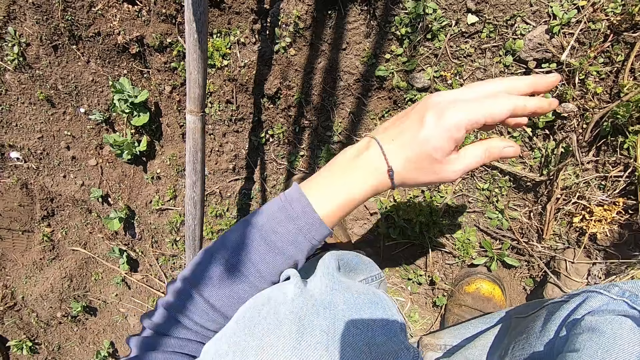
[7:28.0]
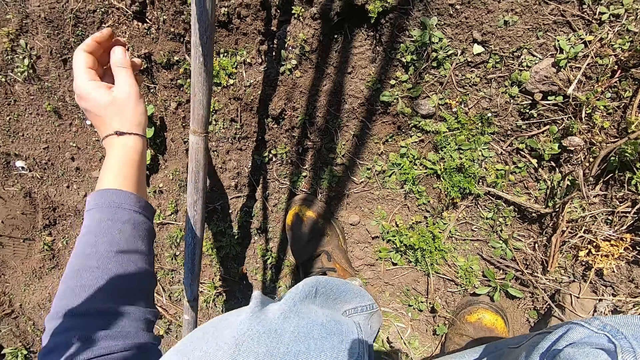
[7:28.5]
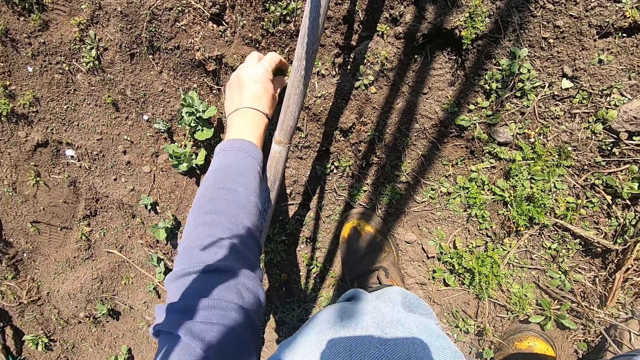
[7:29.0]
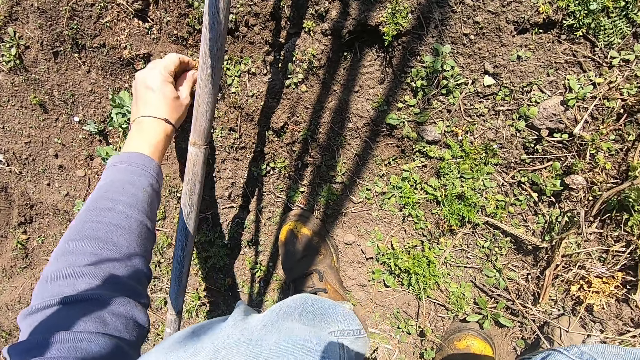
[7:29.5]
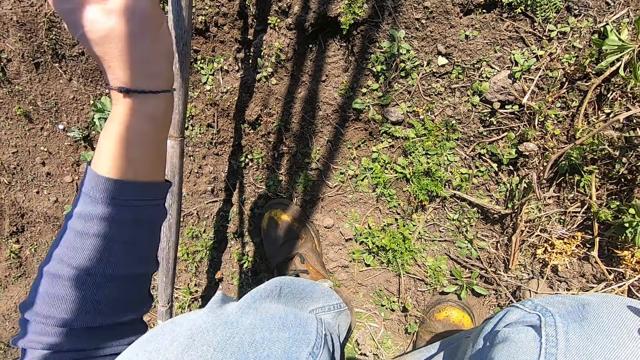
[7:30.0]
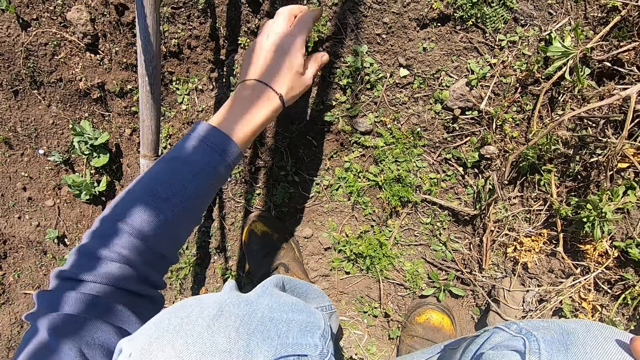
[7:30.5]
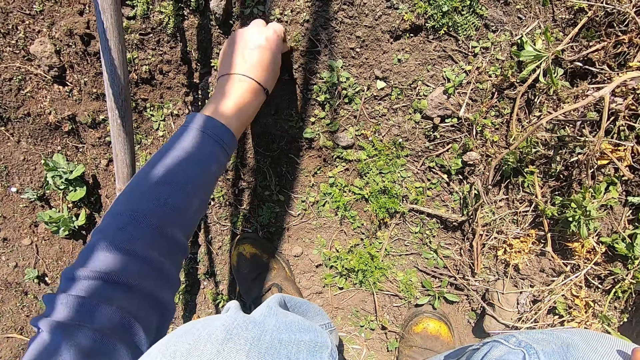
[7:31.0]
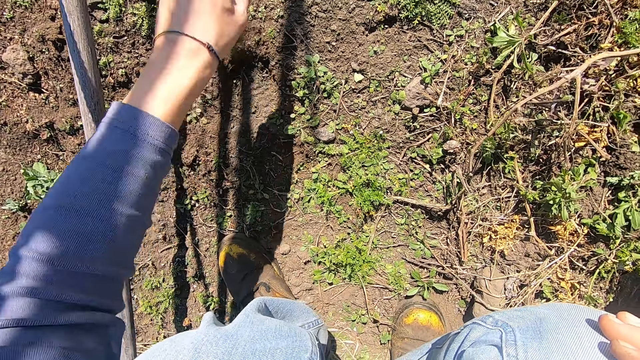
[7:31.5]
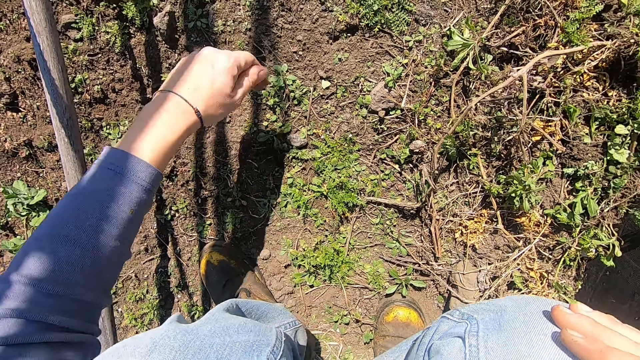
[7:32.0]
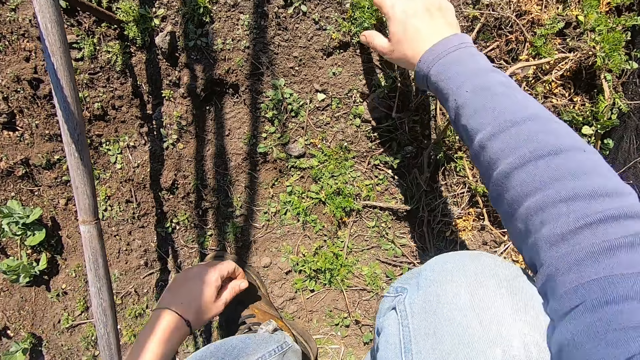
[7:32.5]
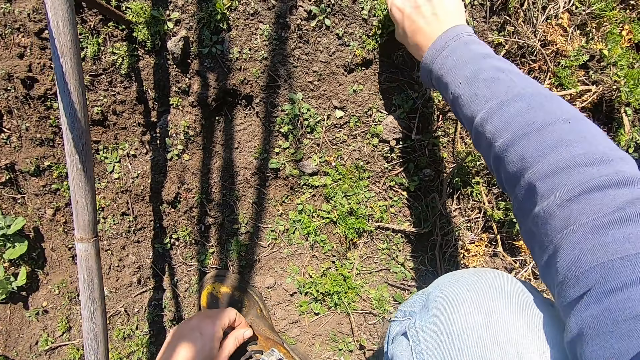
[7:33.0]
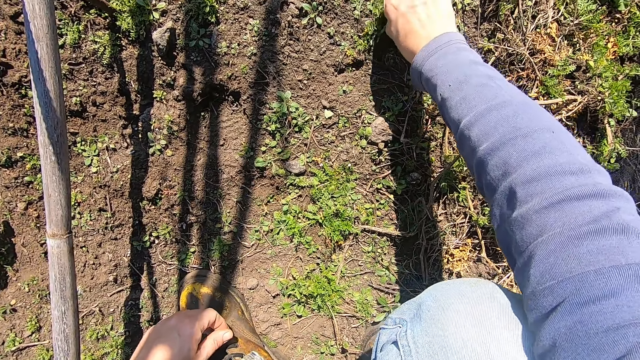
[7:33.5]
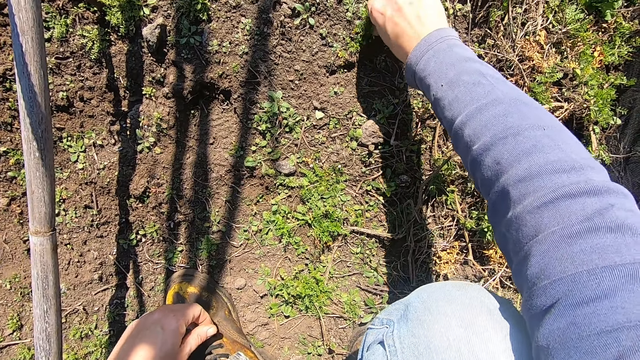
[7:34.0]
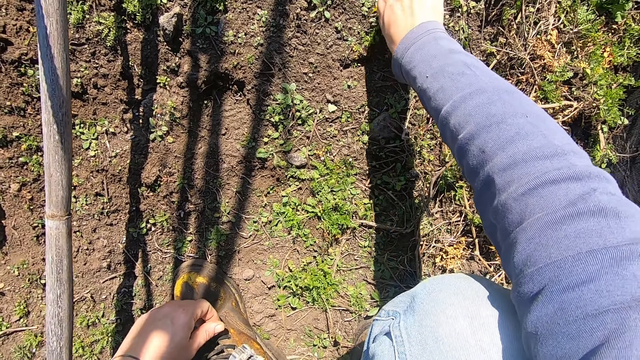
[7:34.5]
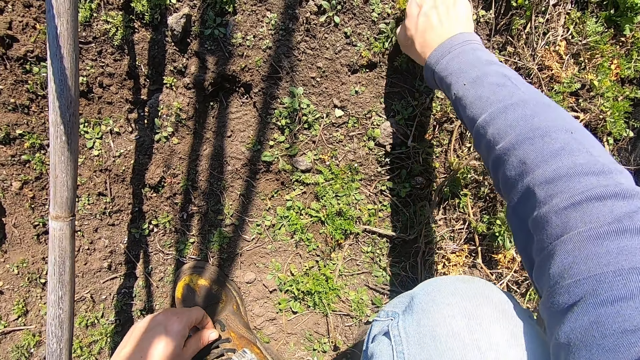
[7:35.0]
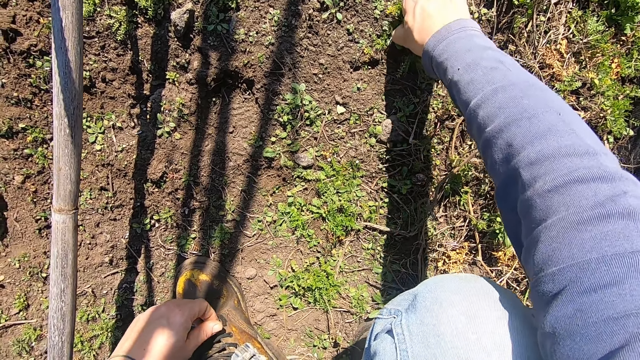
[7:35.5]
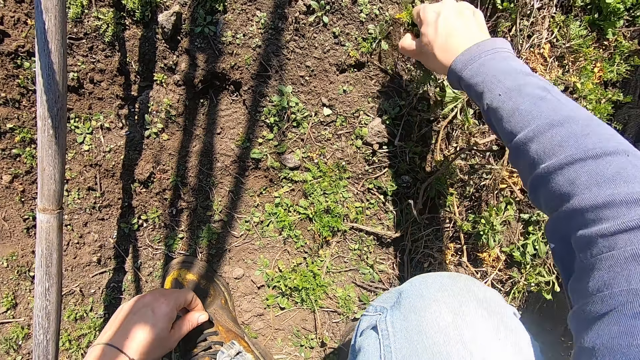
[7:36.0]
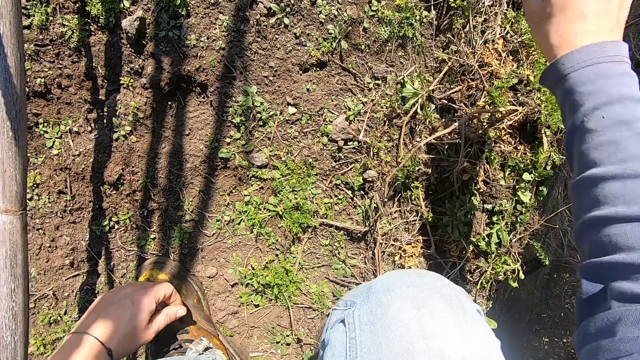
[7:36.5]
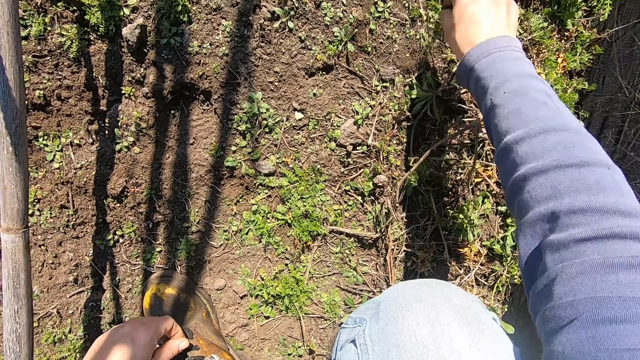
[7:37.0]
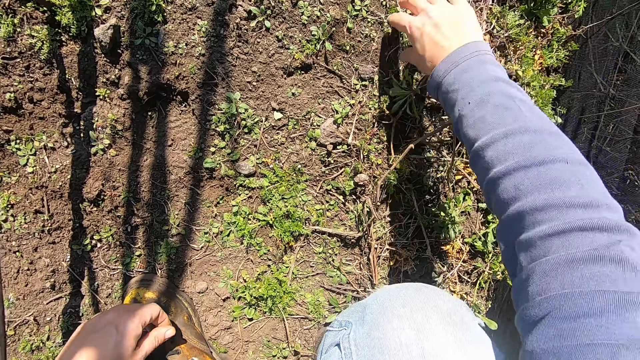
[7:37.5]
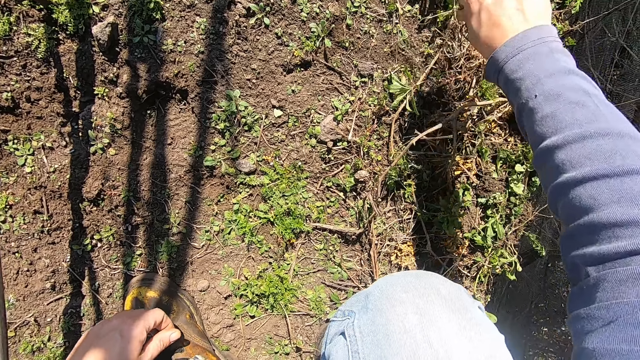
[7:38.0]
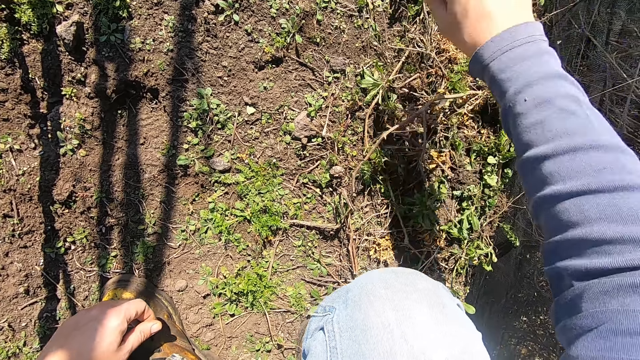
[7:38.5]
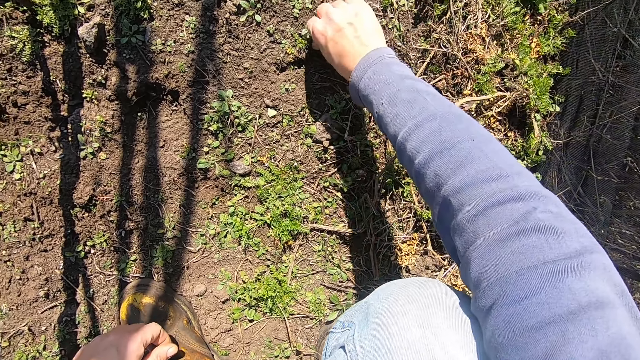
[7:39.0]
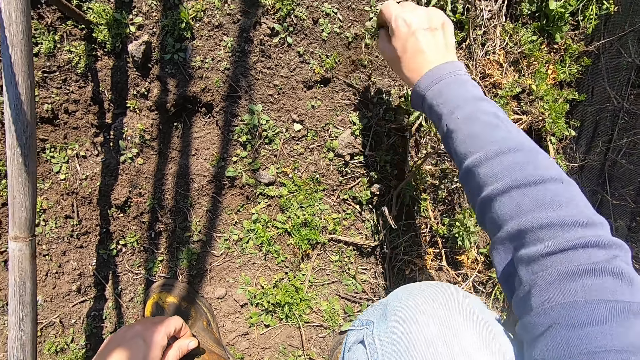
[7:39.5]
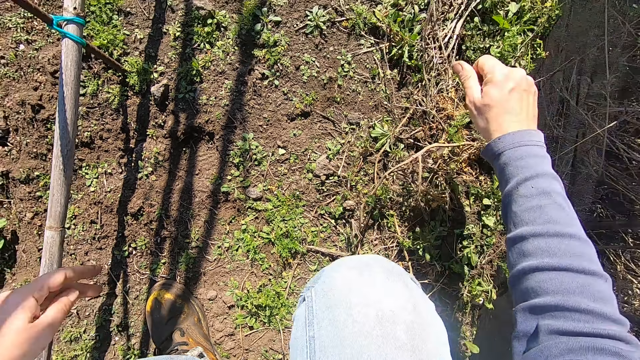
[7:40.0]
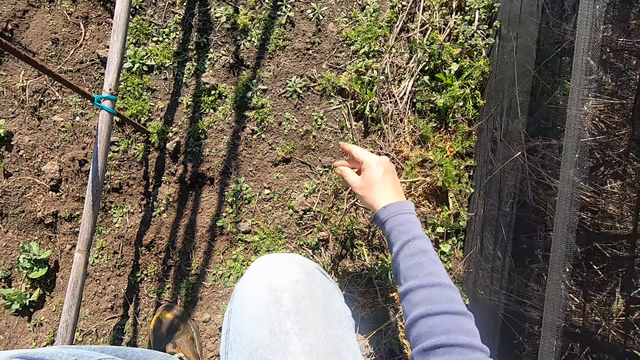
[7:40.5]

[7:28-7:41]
The camera wearer throws the weed plant in his left hand away. He pulls out a weed plant on the ground with his left hand. He throws the weed plant in his left hand away. He pulls out a weed plant on the ground with his left hand. He throws the weed plant in his left hand away. He pulls out a weed plant on the ground with his right hand. He throws the weed plant in his right hand away. He pulls out weed plants from the ground with his right hand. He throws the weed plants in his right hand away. He pulls out a weed plant on the ground with his right hand. He throws the weed plant in his right hand away.

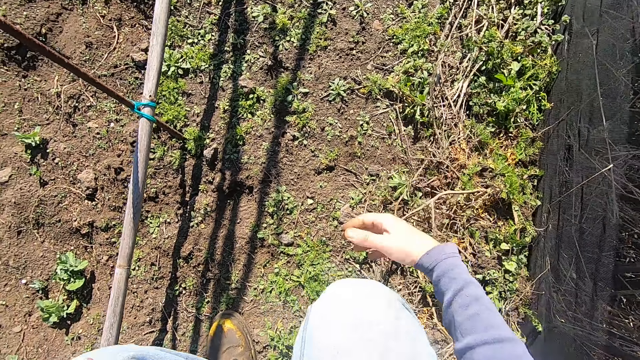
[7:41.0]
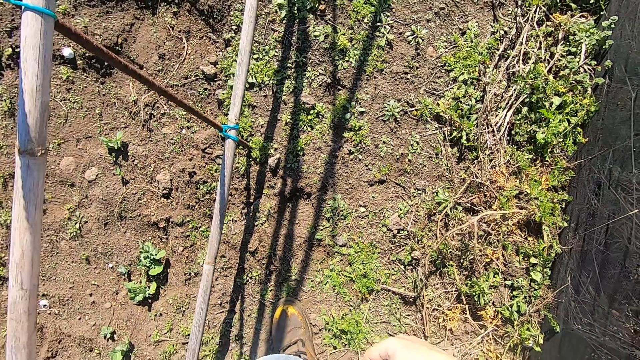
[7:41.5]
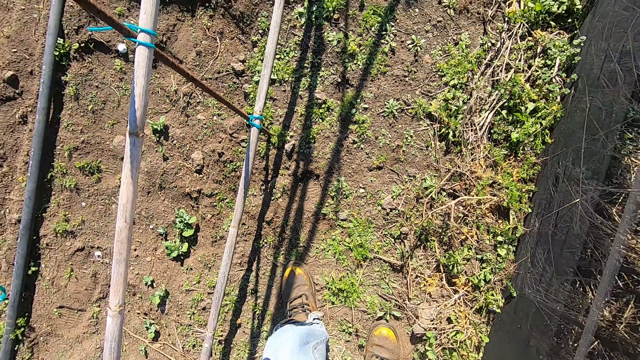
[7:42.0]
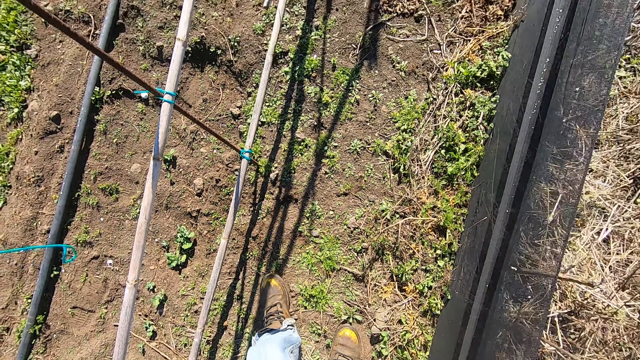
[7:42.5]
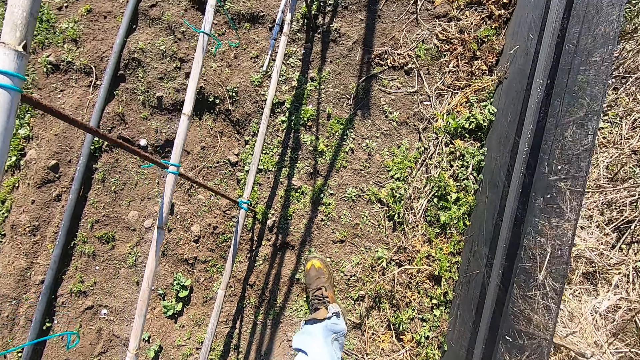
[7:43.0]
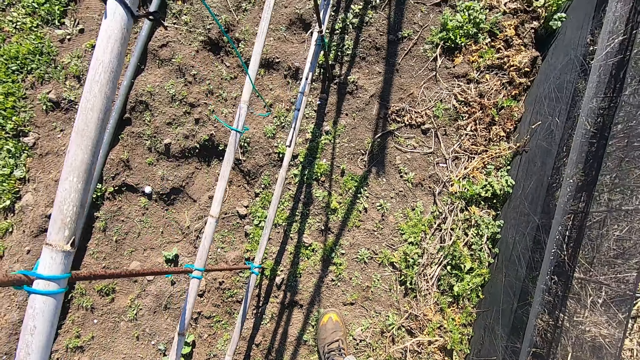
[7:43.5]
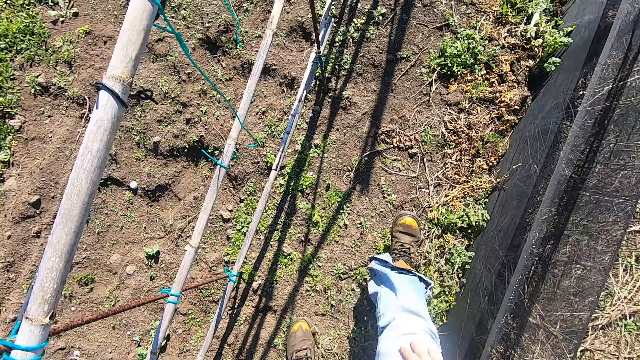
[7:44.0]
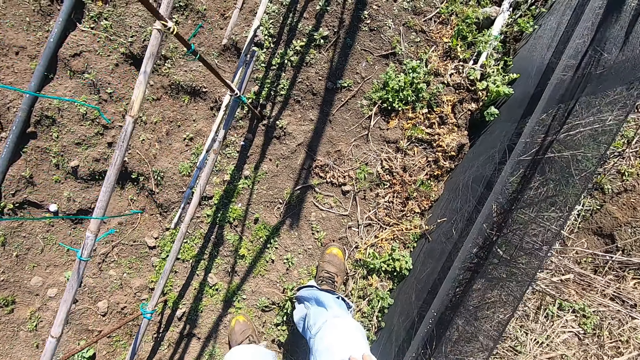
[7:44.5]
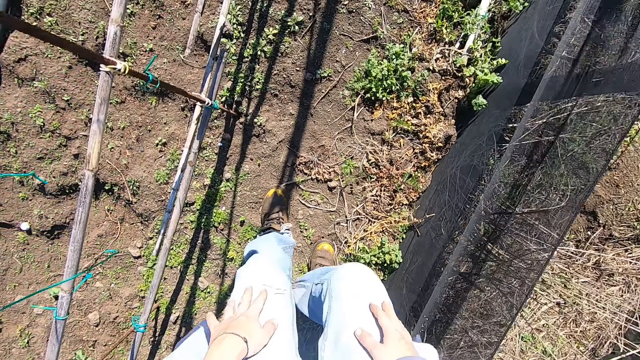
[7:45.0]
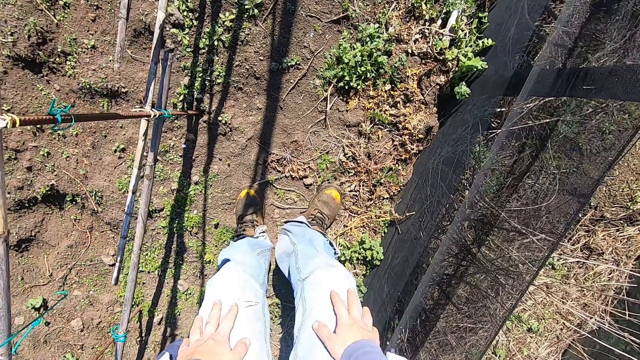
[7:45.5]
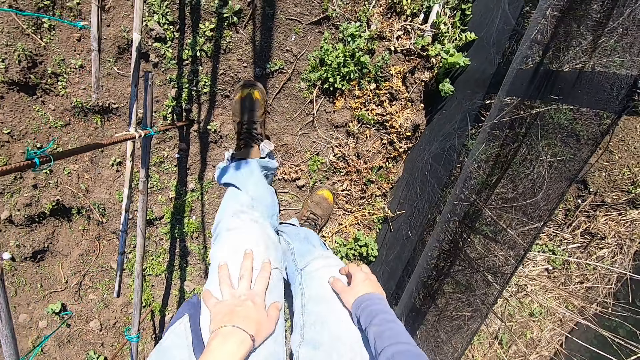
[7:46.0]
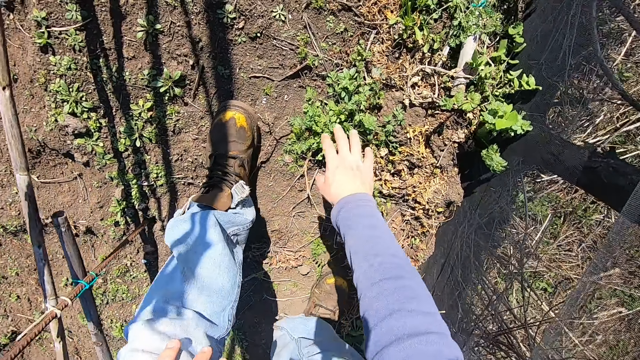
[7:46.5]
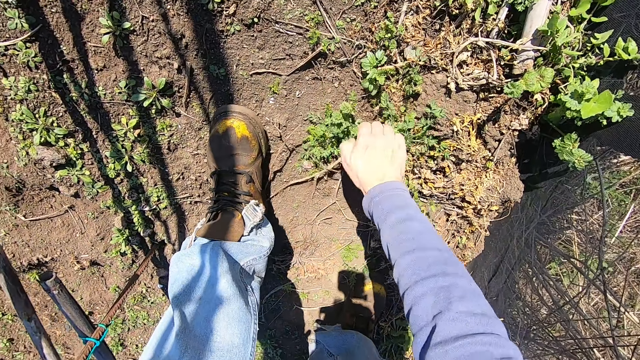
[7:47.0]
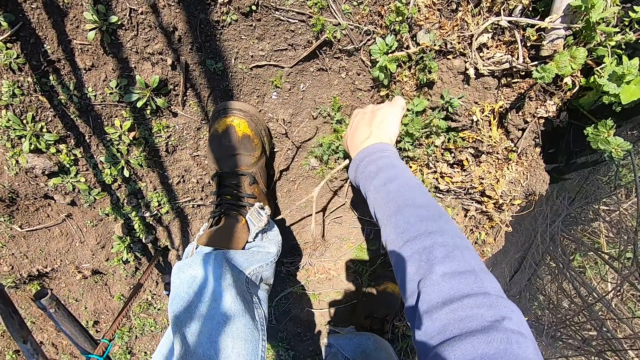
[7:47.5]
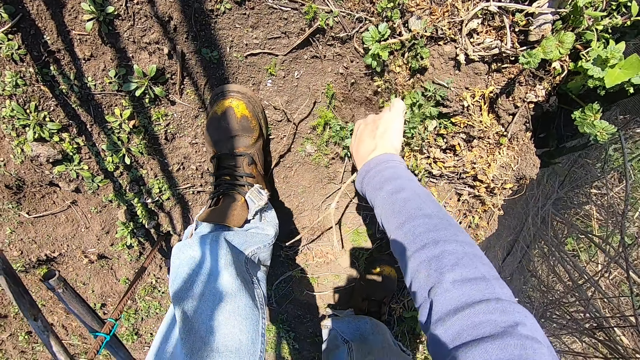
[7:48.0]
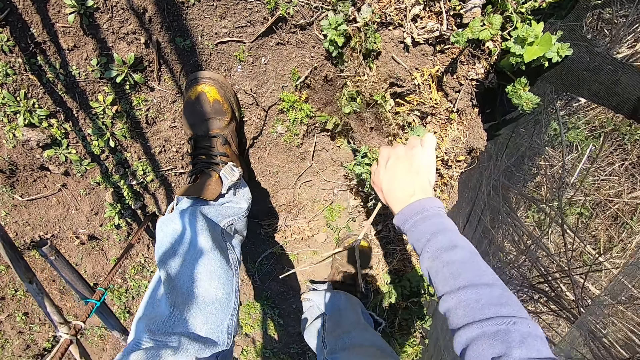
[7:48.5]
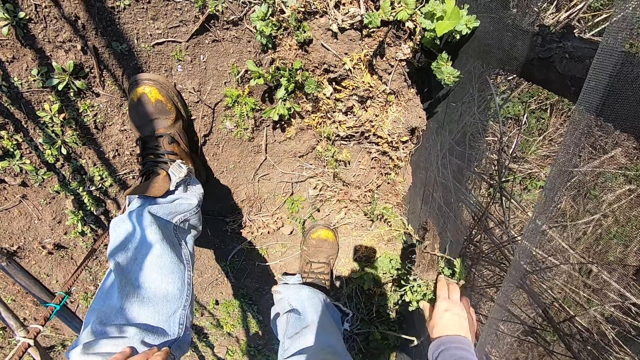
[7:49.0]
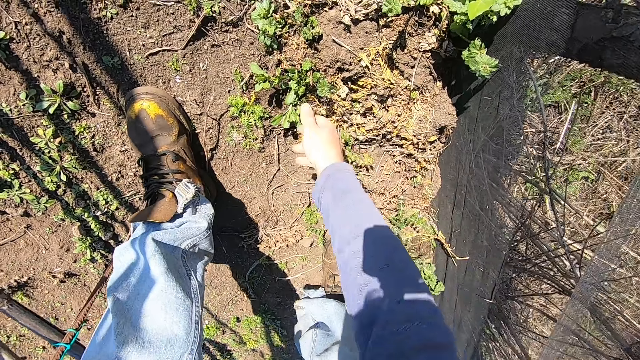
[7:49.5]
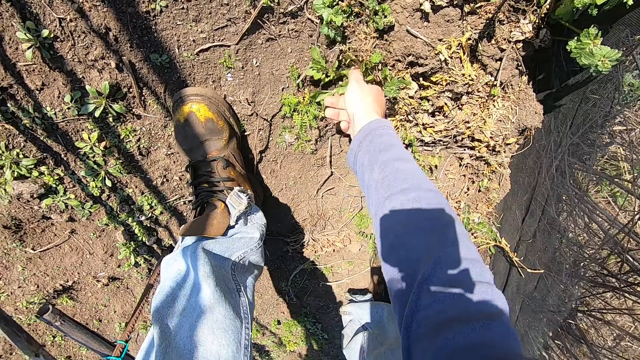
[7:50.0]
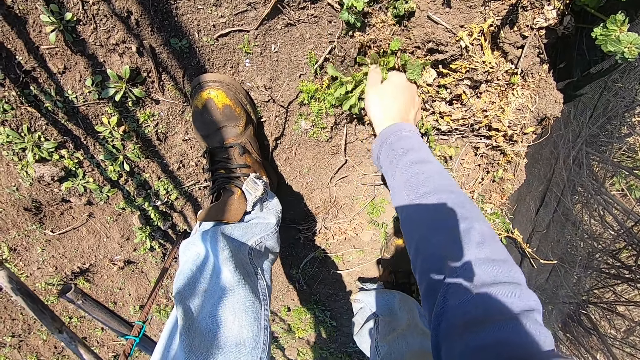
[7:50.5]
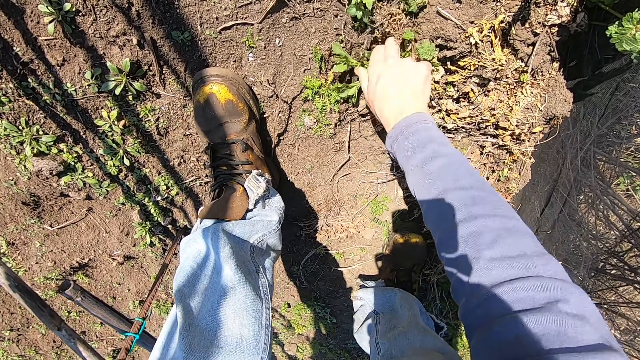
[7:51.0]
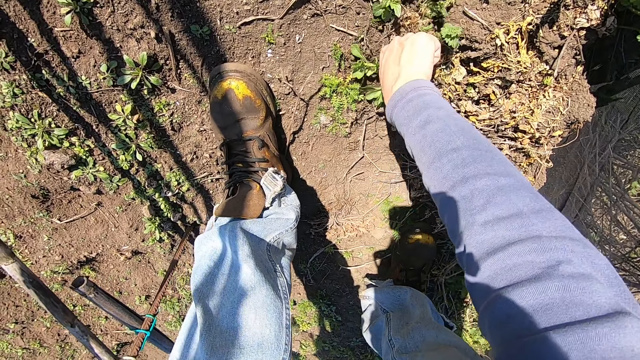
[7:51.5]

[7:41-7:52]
The camera wearer stands up. He walks forward at the farm. He bends down. He pulls out a weed plant with his right hand at the farm. He throws the weed plant in his right hand away. He pulls out a weed plant with his right hand.
